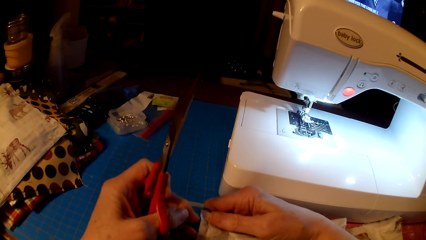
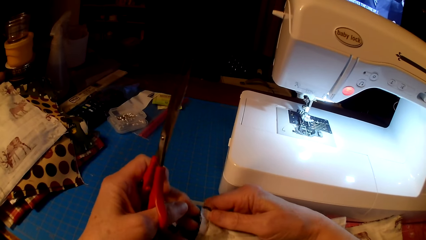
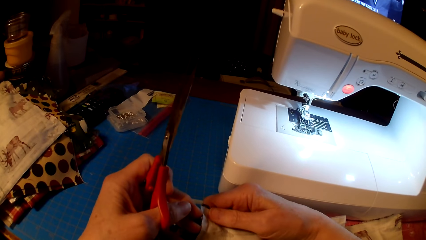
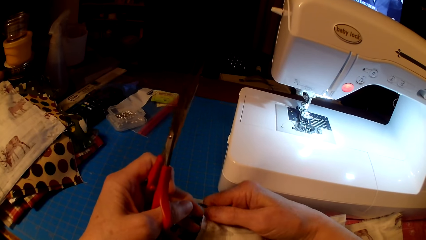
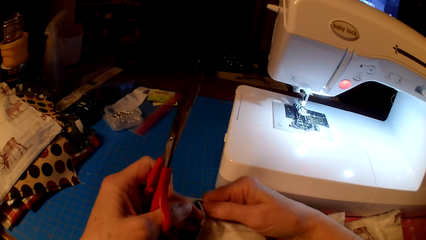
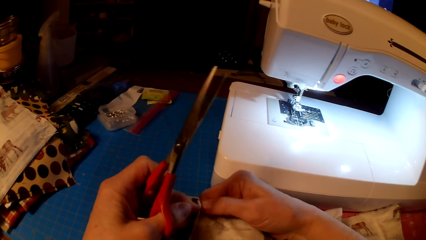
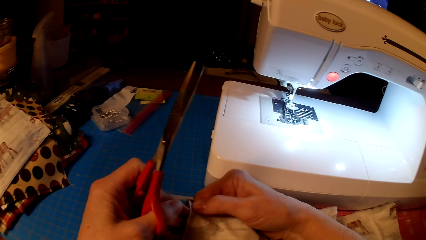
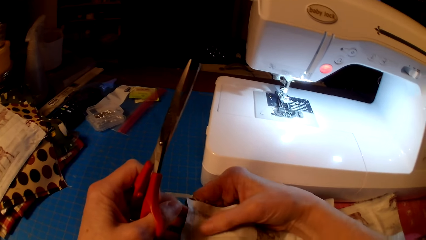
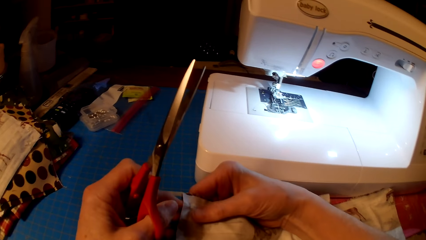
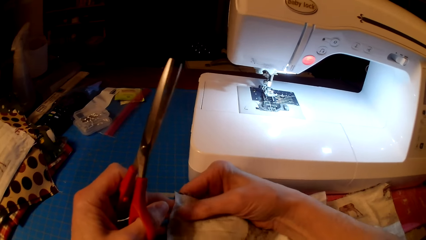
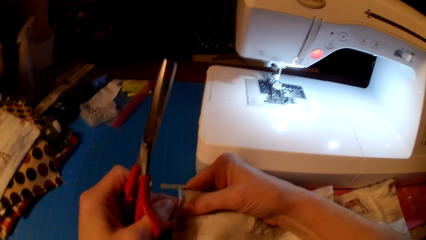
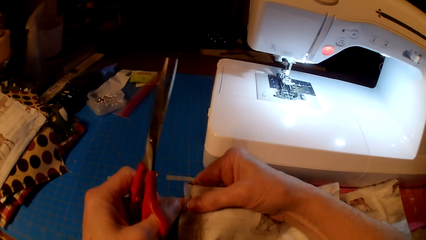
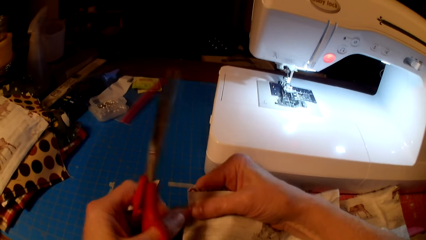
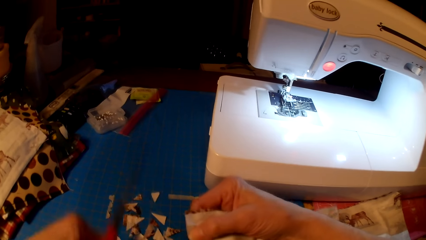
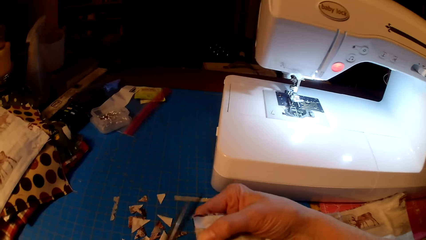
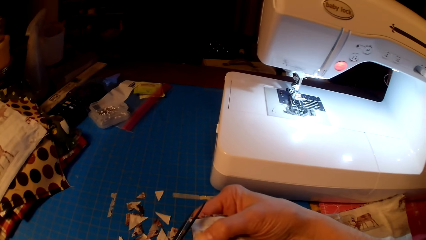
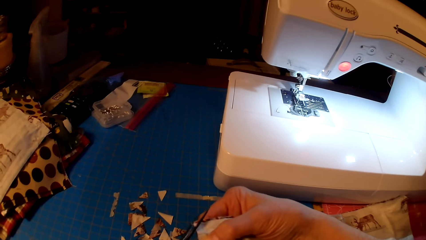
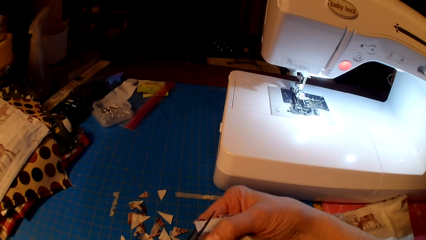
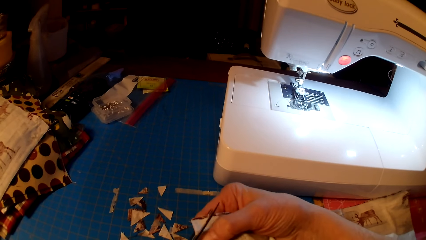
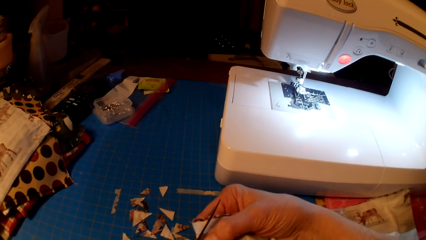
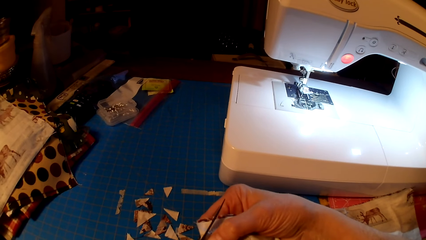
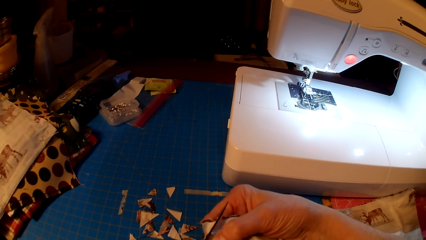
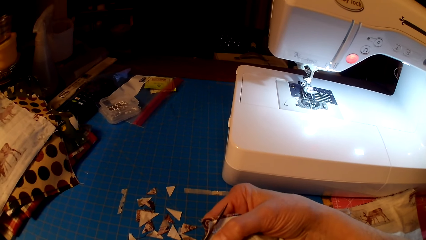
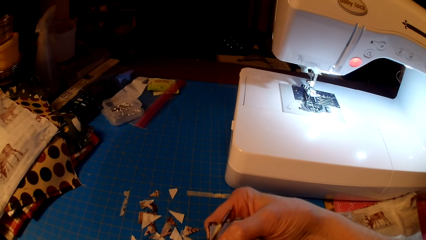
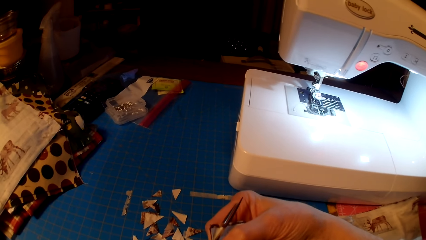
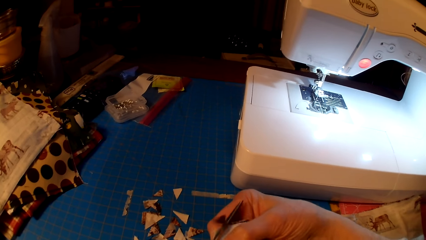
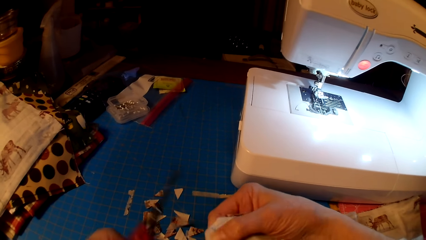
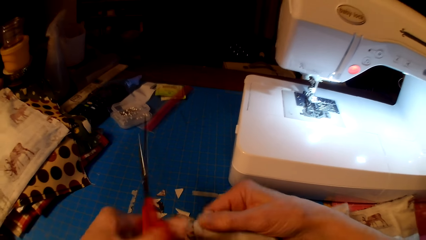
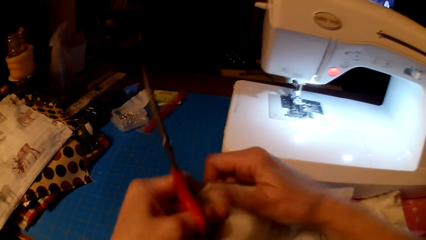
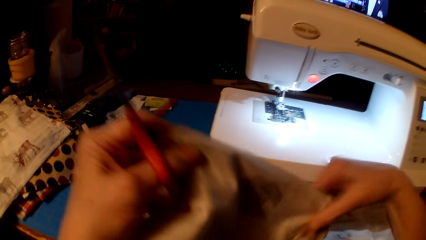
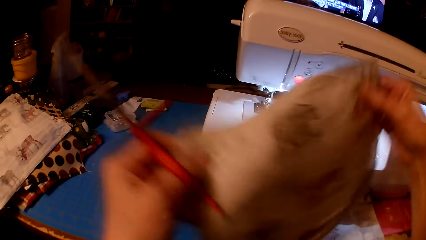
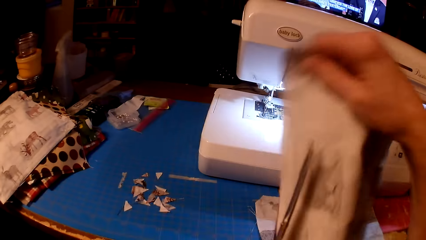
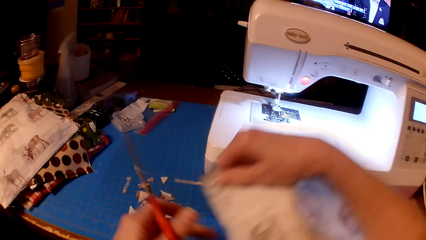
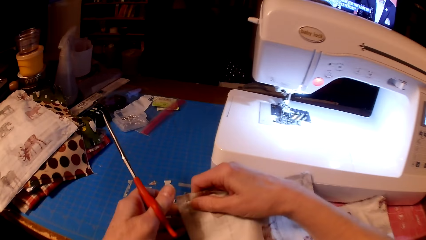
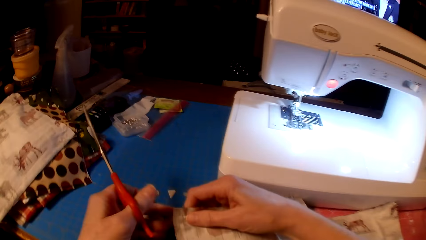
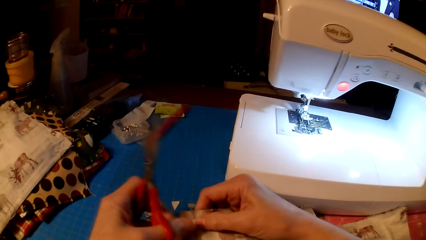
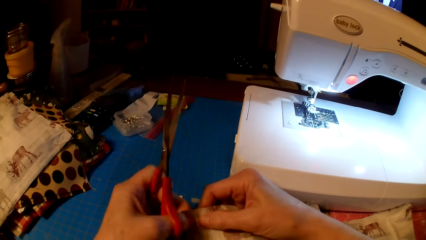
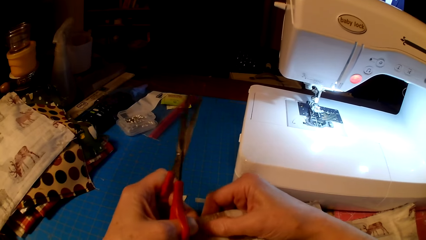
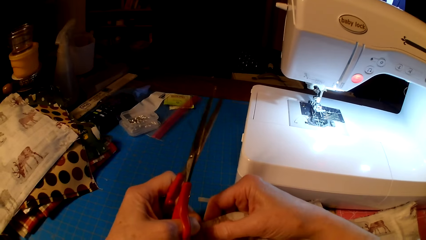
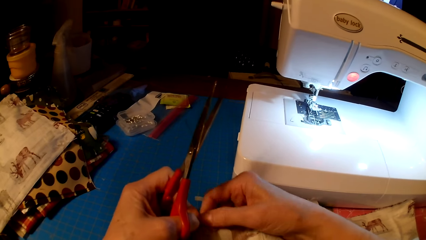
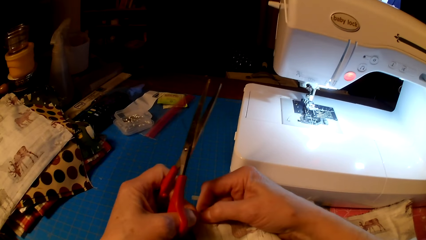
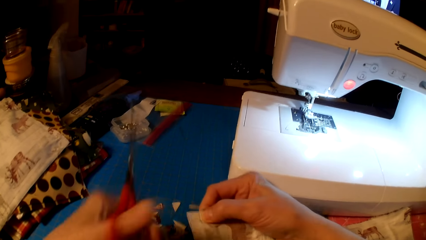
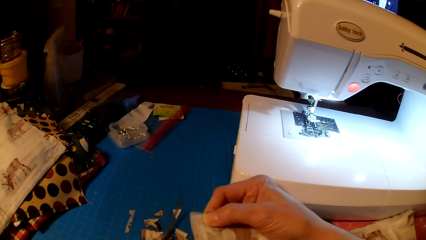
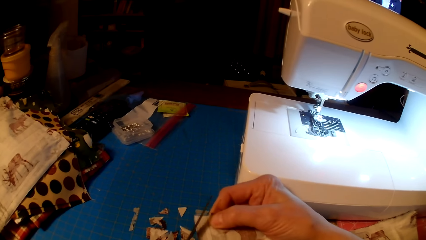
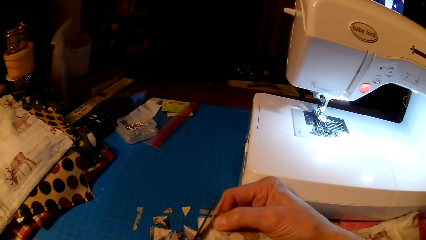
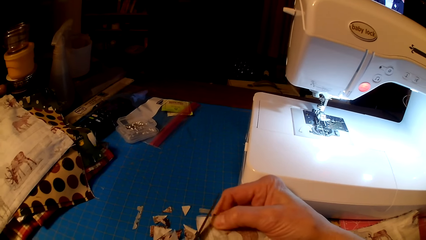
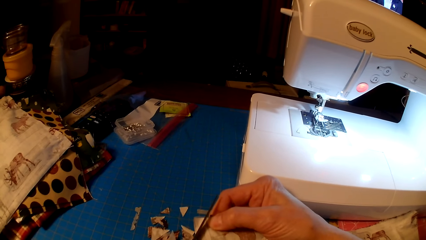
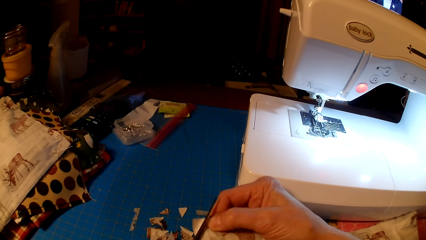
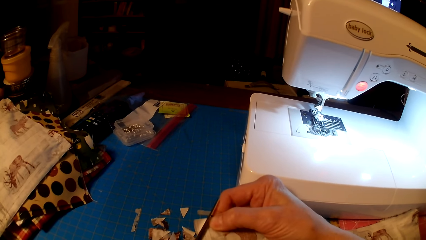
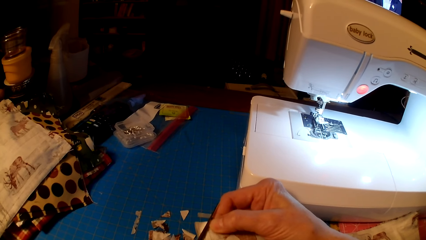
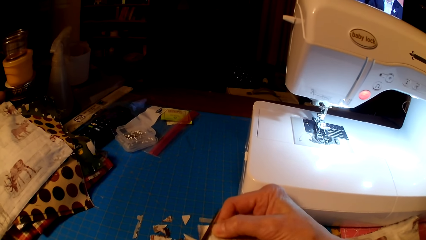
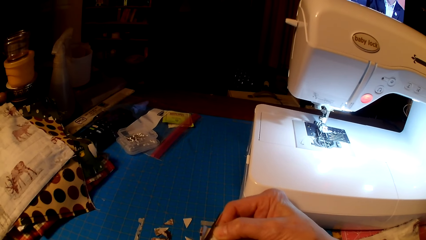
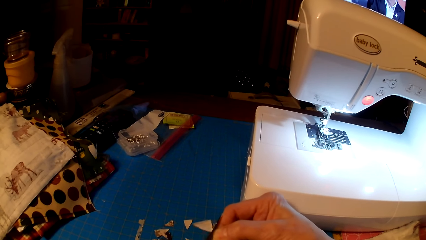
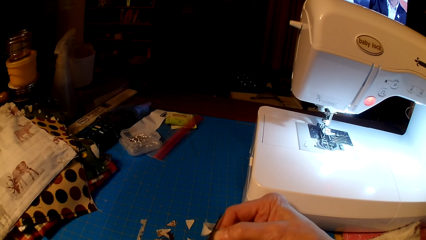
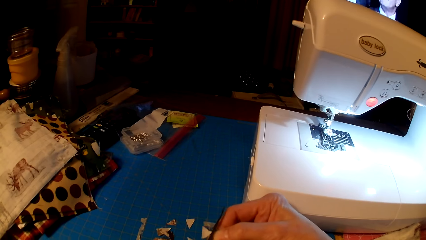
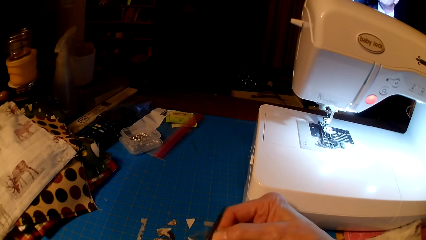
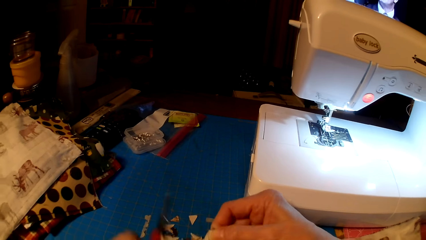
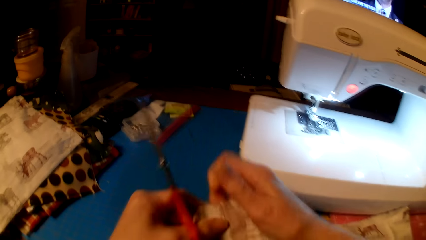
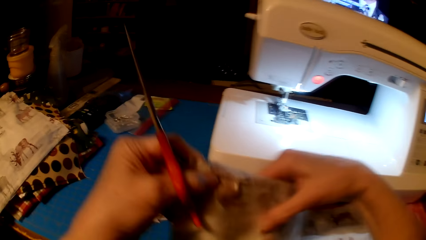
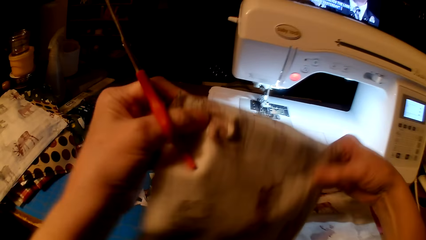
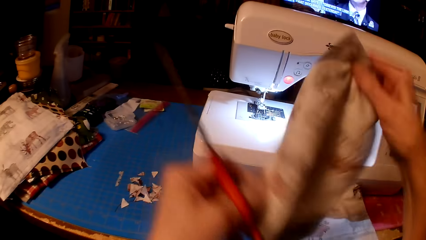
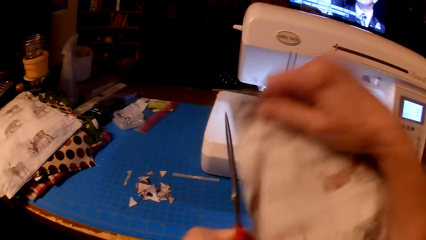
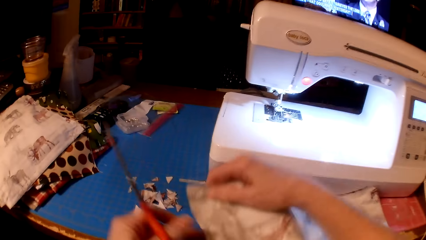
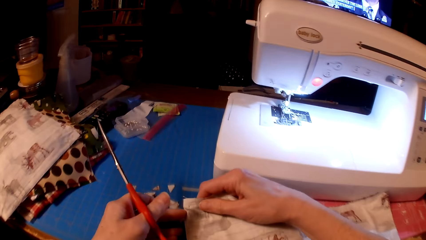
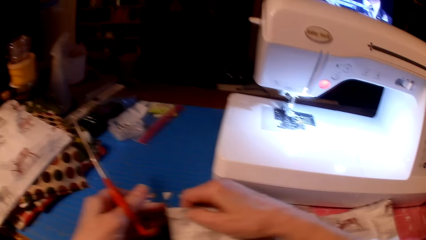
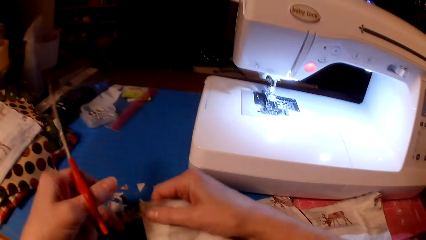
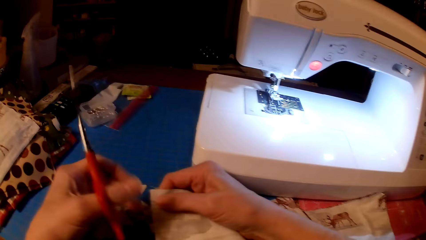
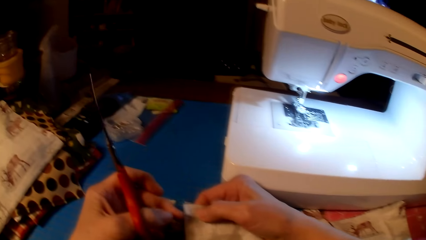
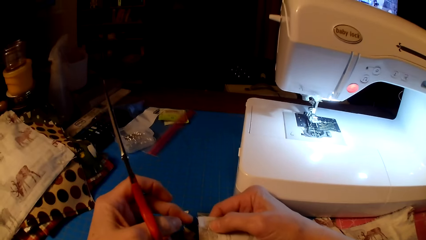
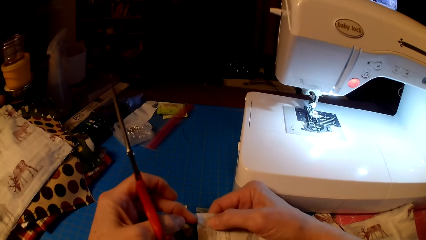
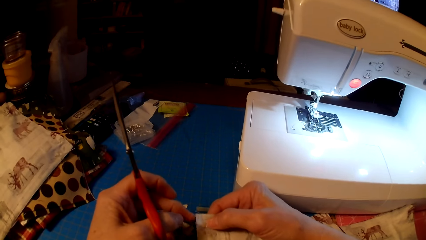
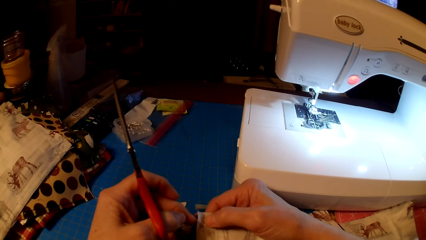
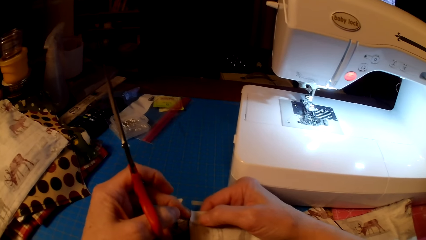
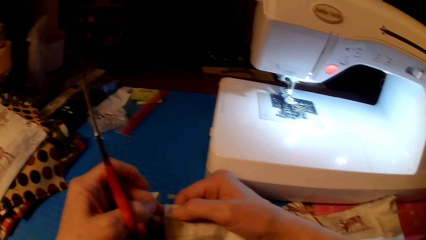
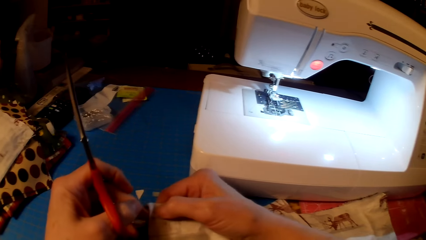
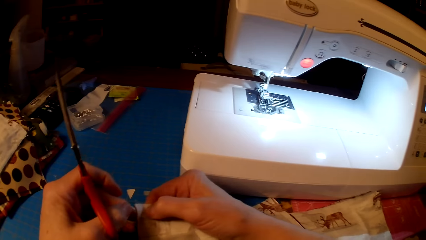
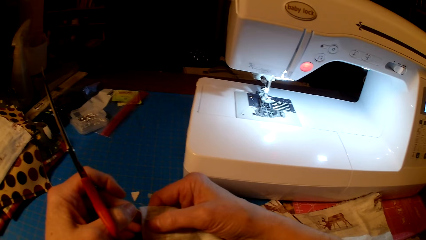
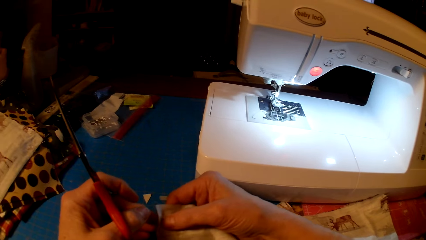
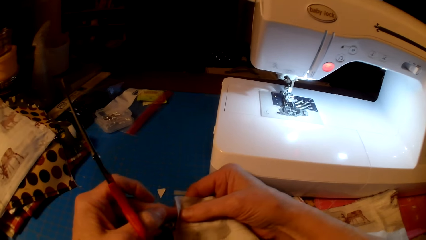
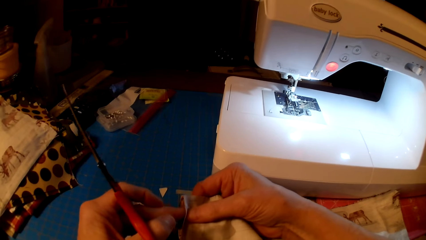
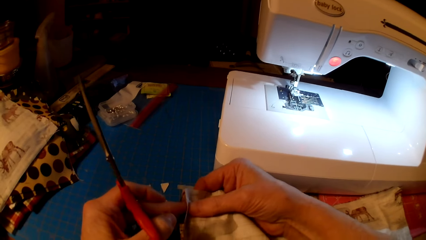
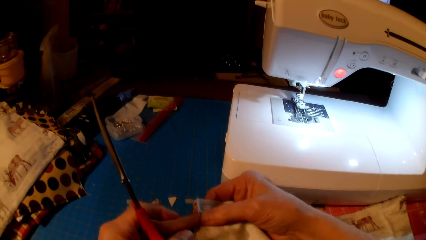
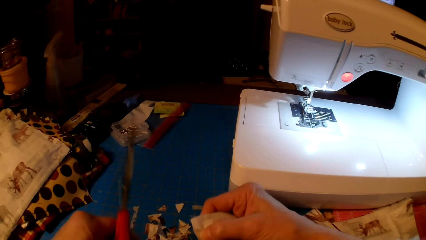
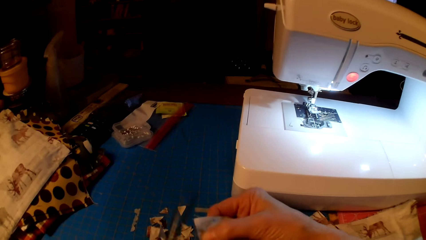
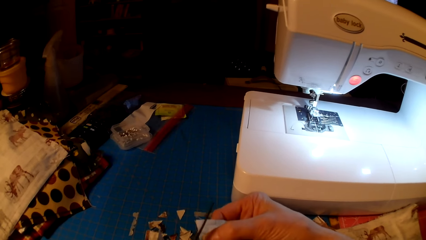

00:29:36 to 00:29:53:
The camera wearer pulls the cloth edge. They fix the edges of the piece of cloth. They cut the edges of the pieces of cloth with scissors. They rotate the cloth. They pull the cloth edge. They cut the cloth with the scissors. They rotate the cloth. They pull the cloth edge.
